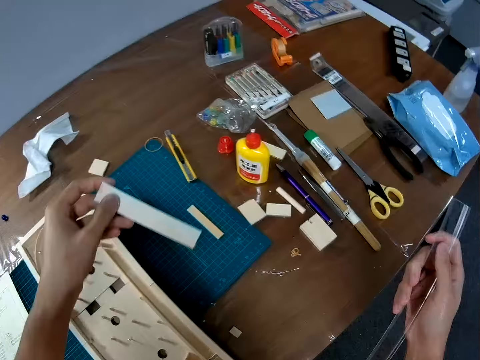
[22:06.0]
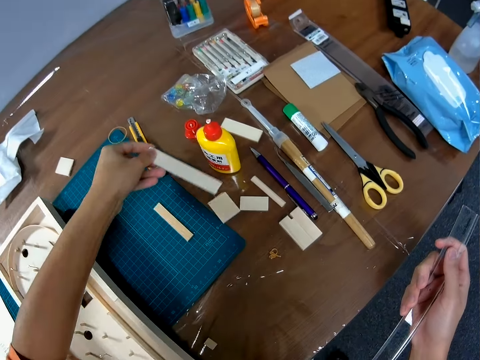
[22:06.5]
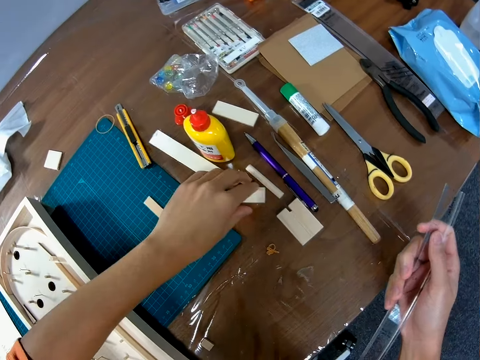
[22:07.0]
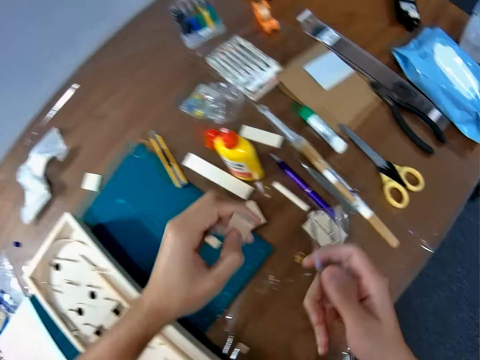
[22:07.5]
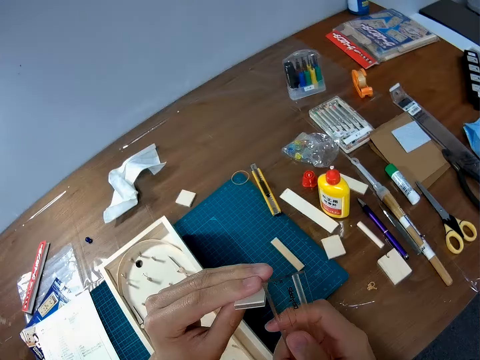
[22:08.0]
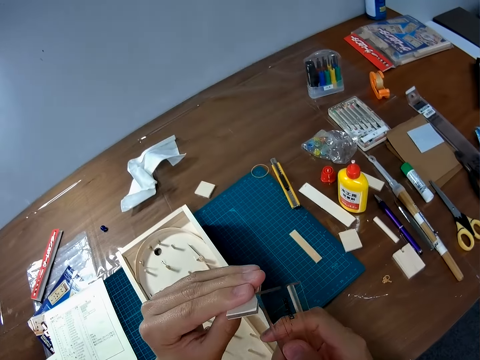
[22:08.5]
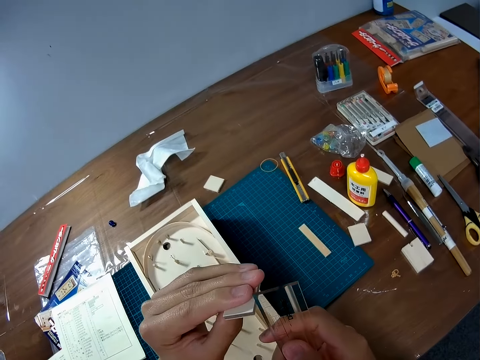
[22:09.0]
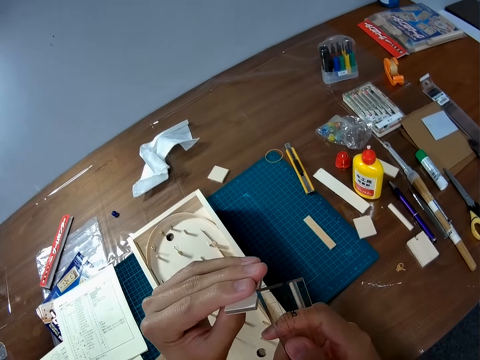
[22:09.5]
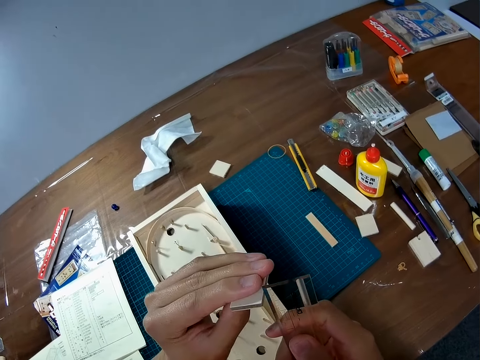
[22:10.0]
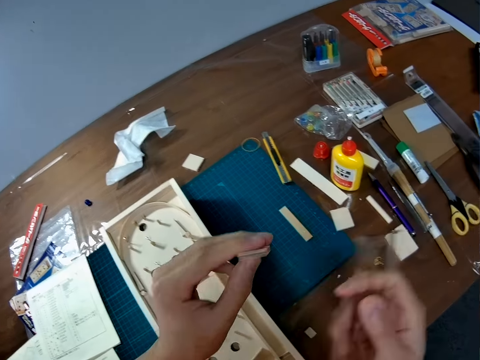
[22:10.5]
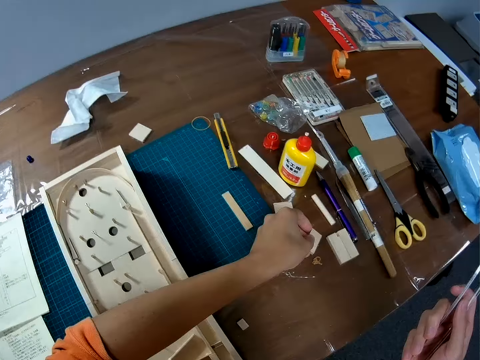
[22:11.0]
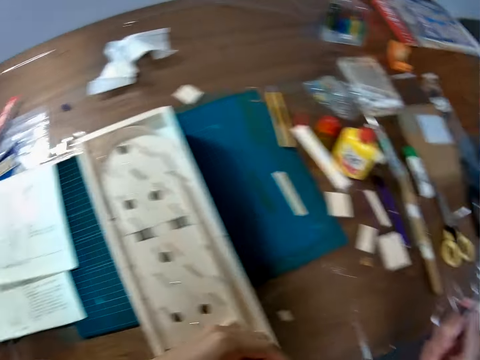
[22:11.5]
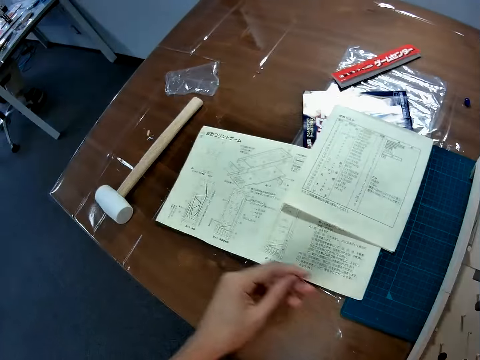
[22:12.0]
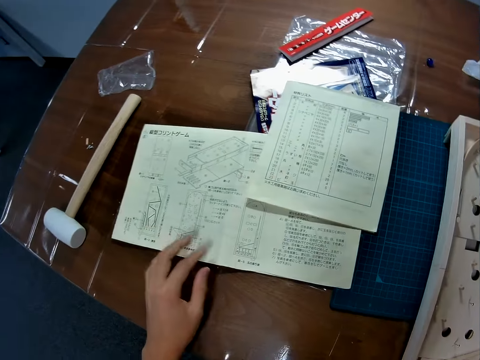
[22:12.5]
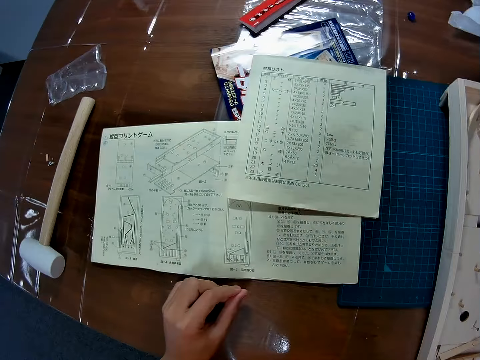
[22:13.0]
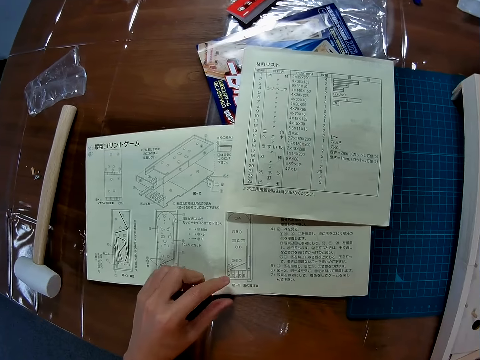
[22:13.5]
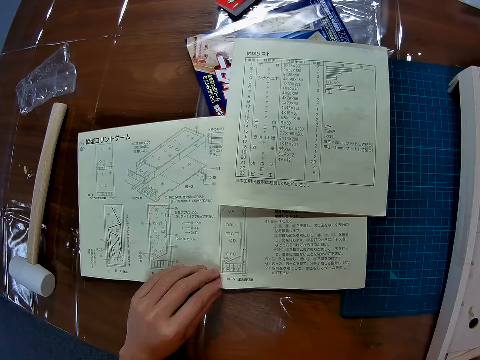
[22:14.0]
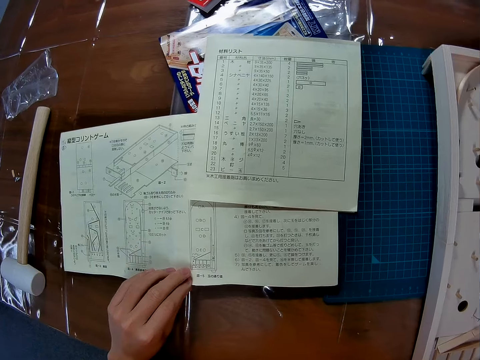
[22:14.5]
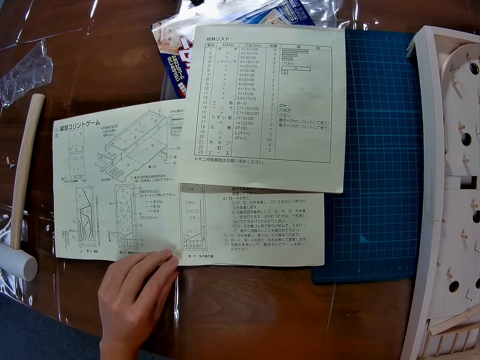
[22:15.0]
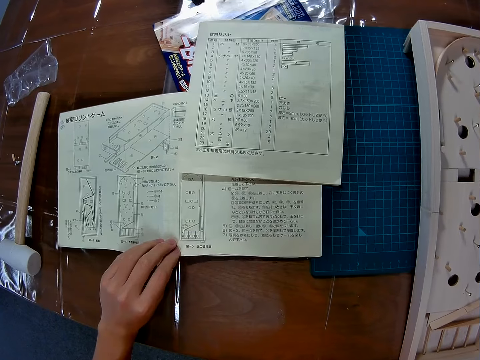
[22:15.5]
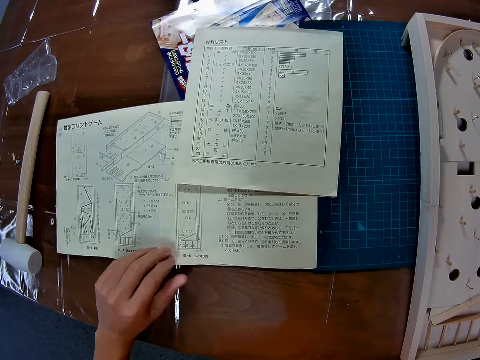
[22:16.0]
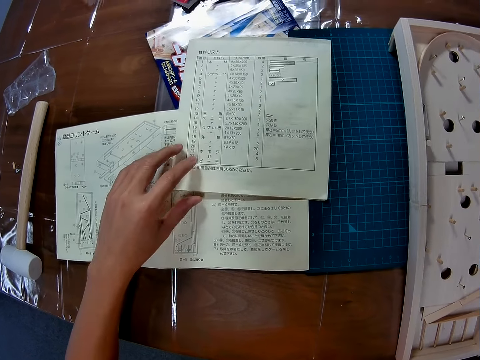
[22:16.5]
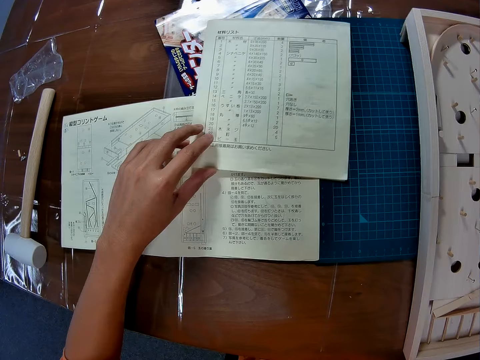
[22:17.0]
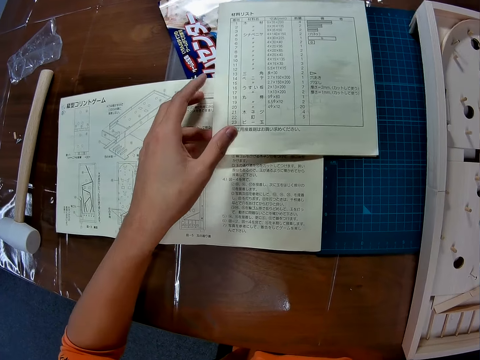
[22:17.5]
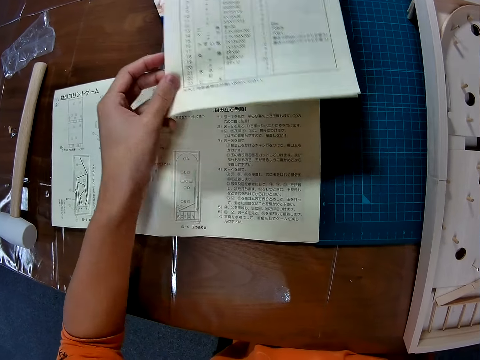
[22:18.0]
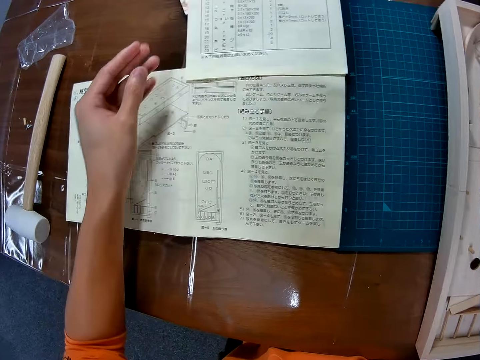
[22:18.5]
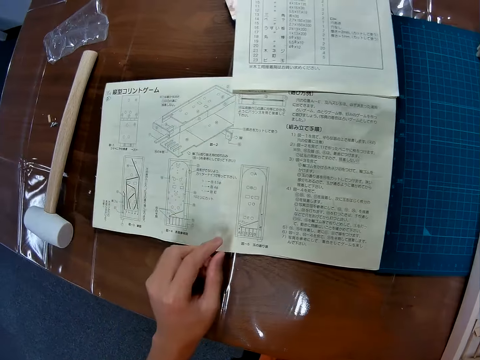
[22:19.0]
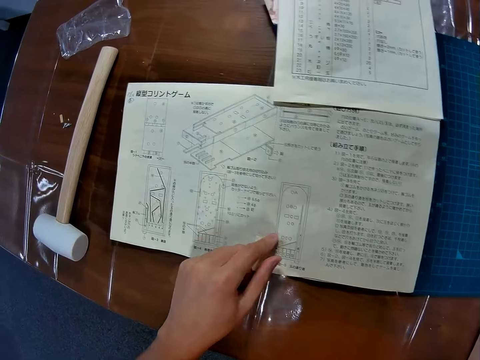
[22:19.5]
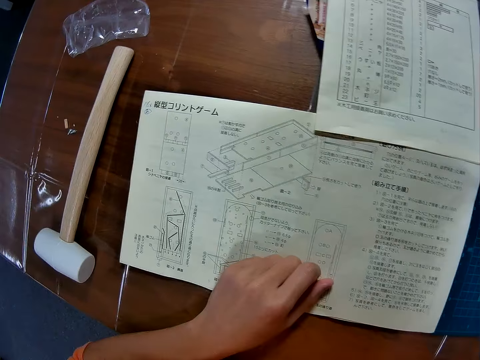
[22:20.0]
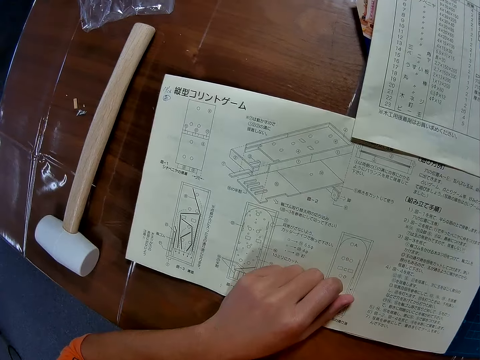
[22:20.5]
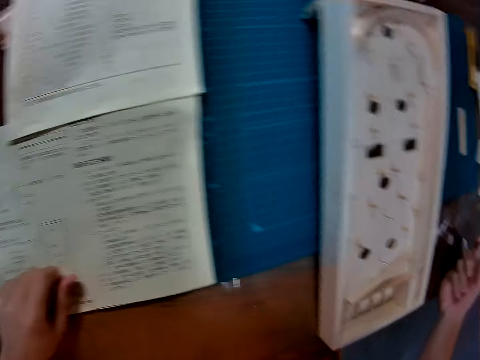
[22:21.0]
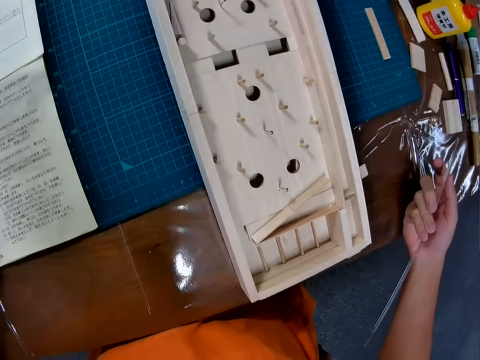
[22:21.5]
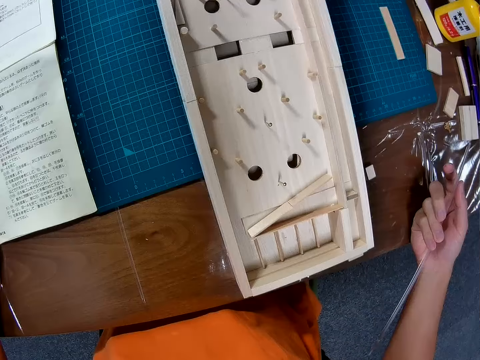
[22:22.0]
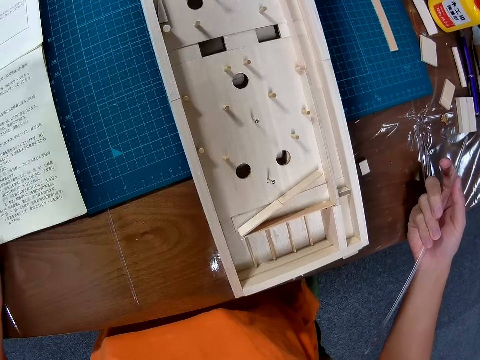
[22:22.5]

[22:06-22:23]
The camera wearer drops the wooden piece on the table. He picks up the wooden piece from the table. He measures the wooden piece in his hand with the ruler. He drops the wooden piece on the table. He moves the manual booklet or sketch manual on the table. He adjusts the other manual booklet on the manual booklet. He holds the sketch manual. He reads the manual booklet.

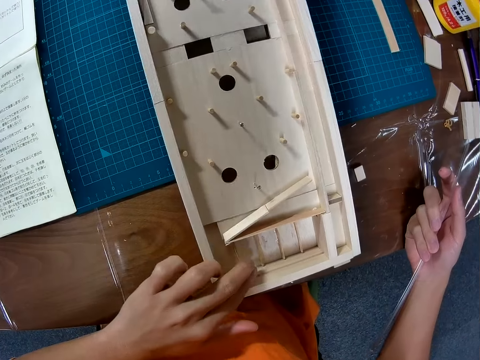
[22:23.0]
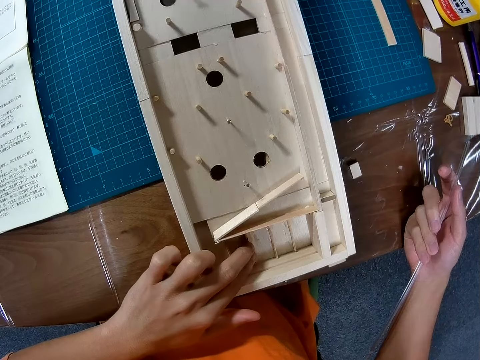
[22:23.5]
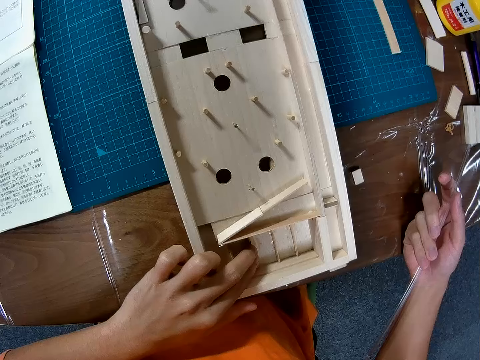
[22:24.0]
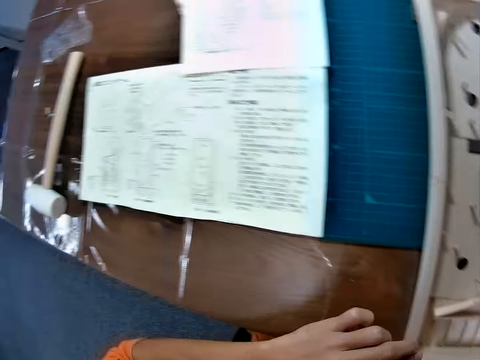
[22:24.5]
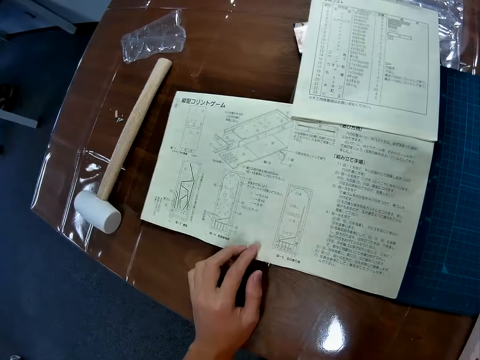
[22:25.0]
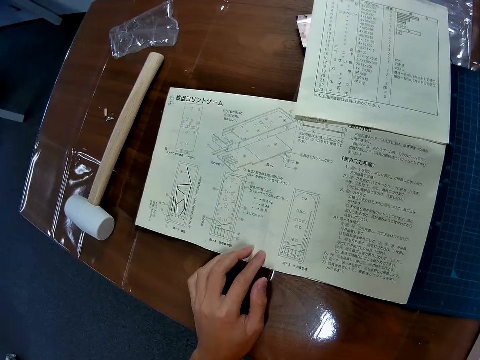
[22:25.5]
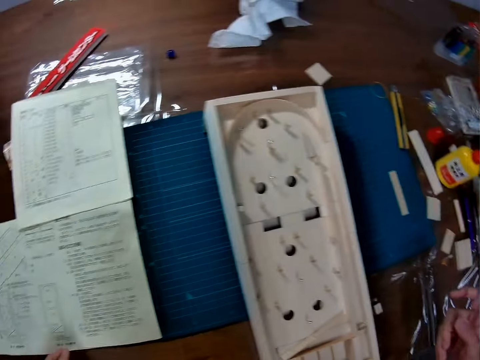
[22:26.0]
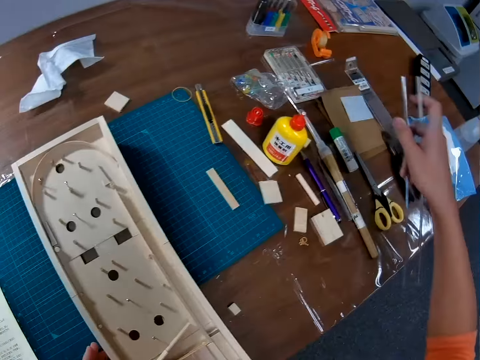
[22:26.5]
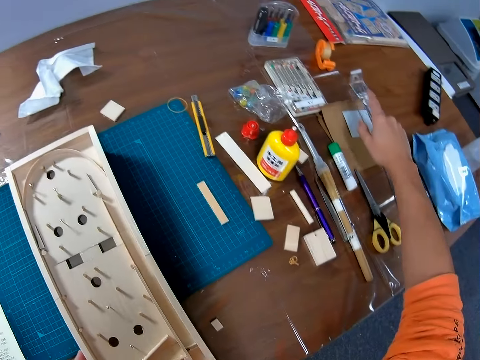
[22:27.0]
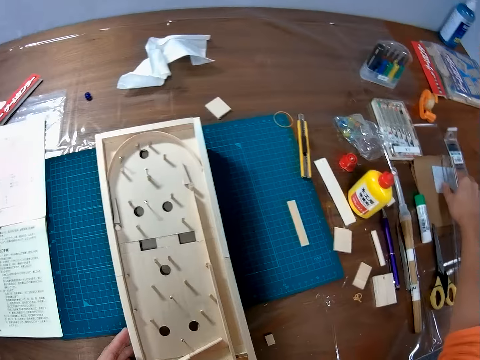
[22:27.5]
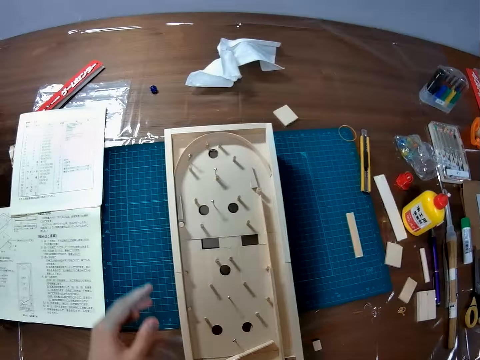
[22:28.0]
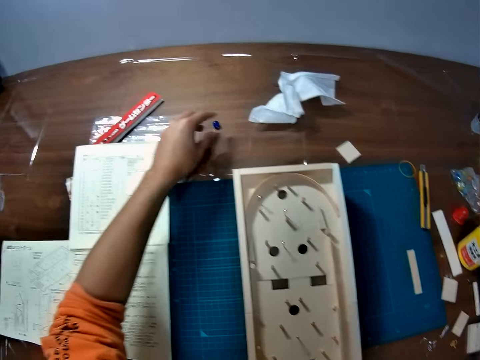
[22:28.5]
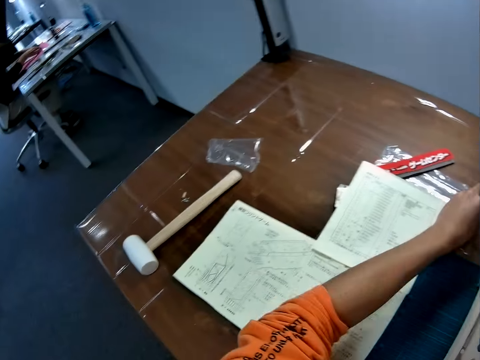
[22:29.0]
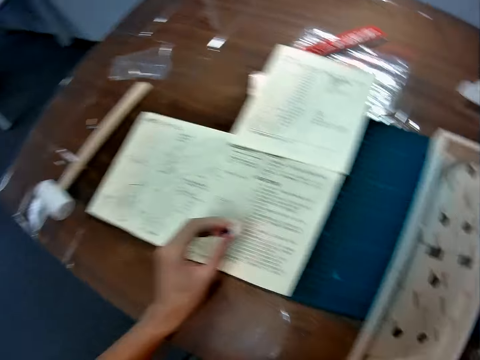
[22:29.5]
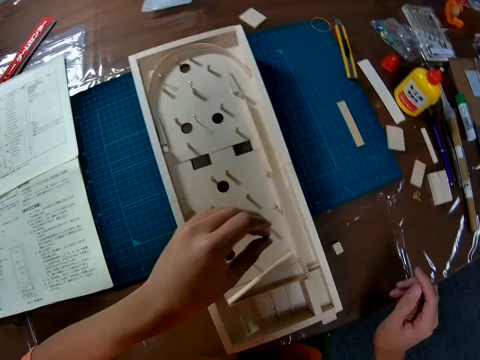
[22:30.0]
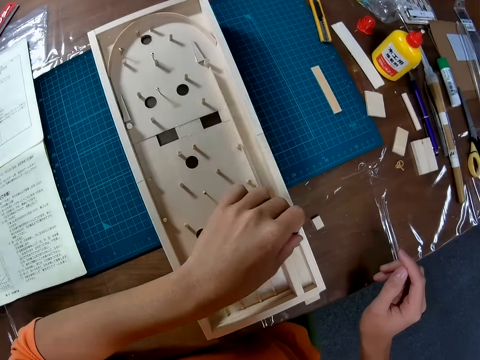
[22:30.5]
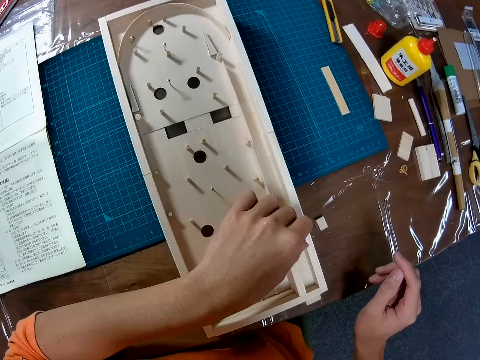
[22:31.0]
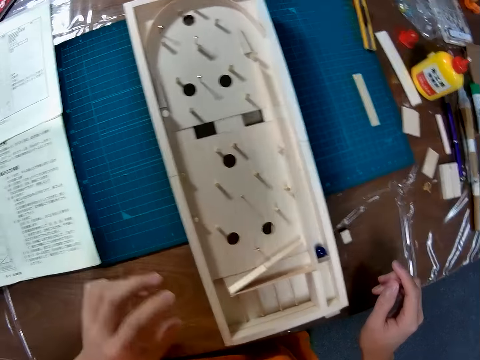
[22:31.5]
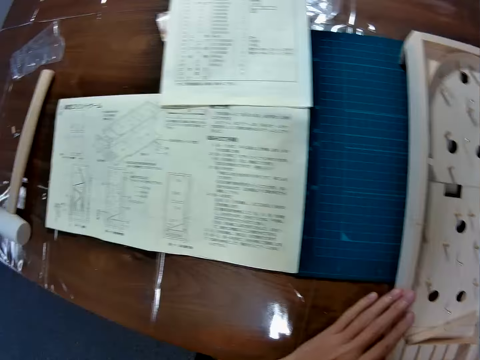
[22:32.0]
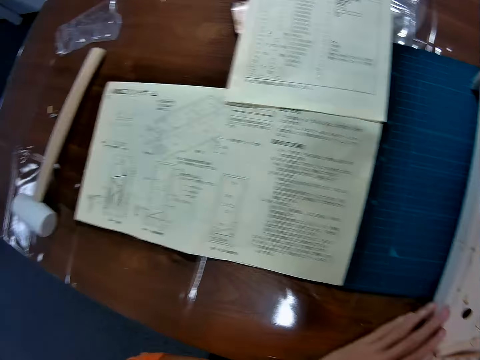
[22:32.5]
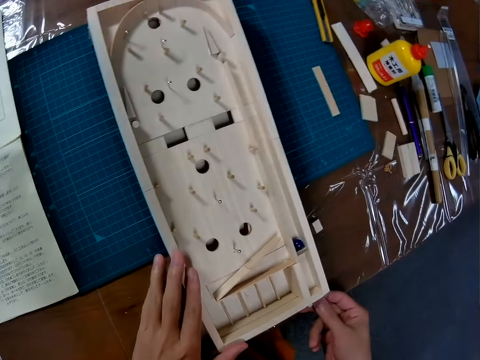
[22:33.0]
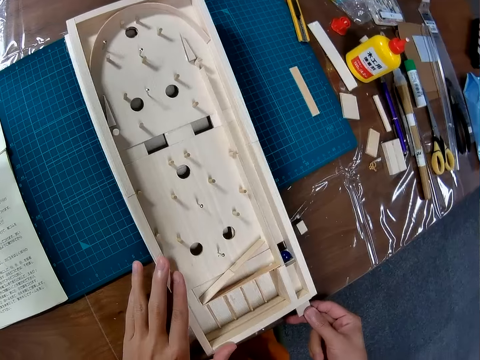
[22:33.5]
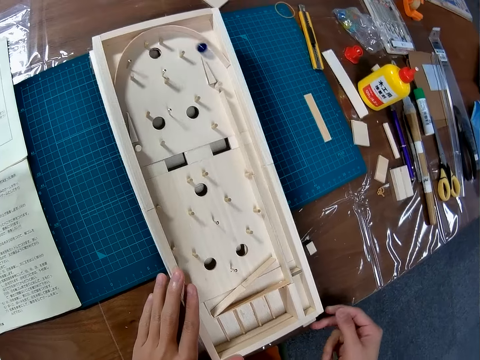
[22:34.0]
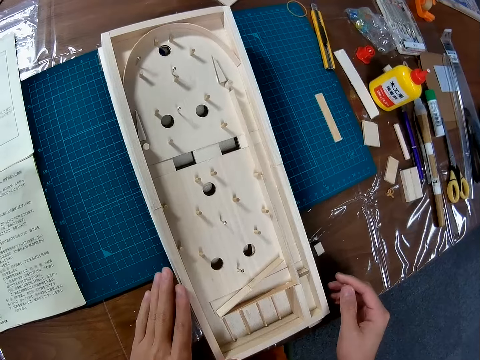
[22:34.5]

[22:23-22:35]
The camera wearer touches the inside of the play field of the game on the table. They touch the manual booklet on the table. They drop the ruler on the table. They pick up a ball from the table. They drop the ball in the play field of the game. They strike the ball on the board. They pull the ball launch lever of the game.
